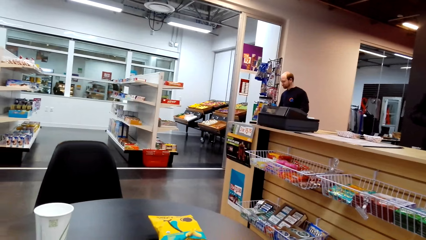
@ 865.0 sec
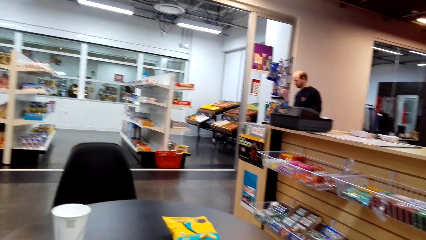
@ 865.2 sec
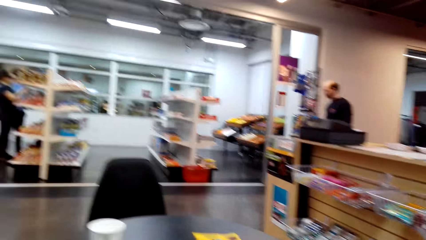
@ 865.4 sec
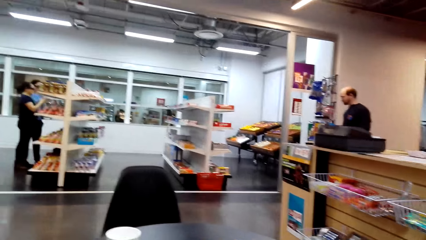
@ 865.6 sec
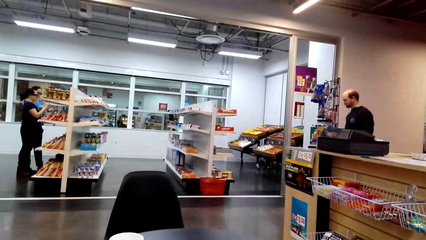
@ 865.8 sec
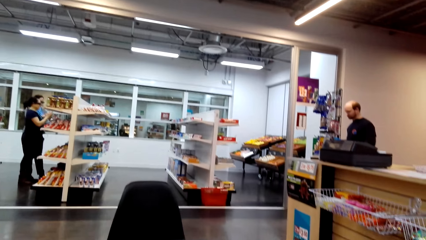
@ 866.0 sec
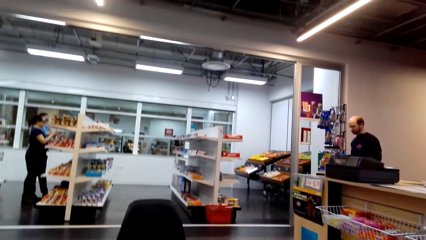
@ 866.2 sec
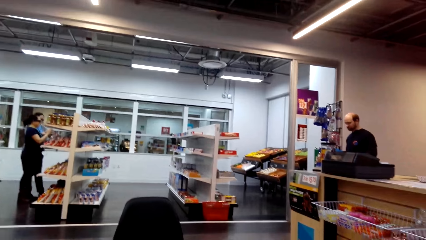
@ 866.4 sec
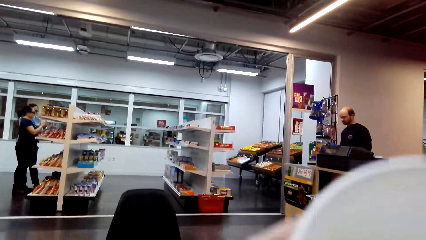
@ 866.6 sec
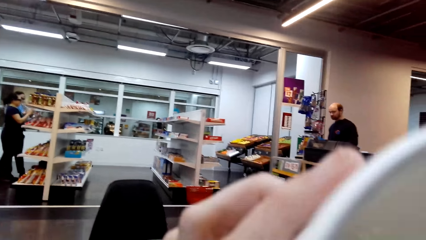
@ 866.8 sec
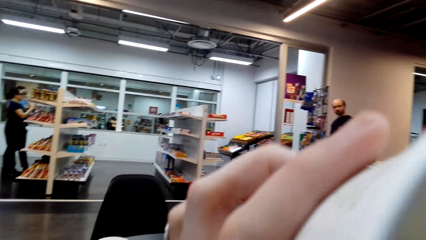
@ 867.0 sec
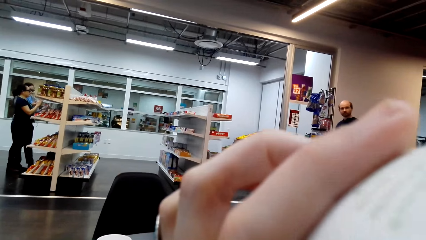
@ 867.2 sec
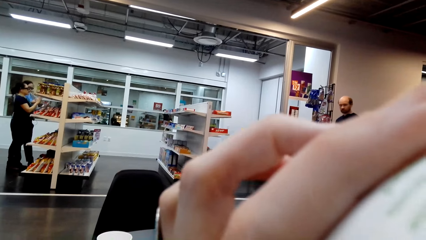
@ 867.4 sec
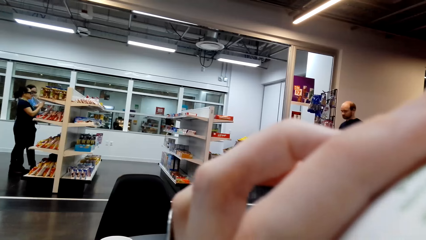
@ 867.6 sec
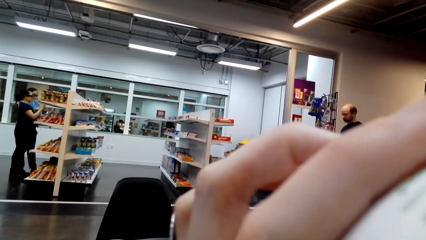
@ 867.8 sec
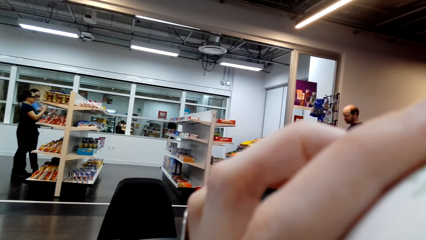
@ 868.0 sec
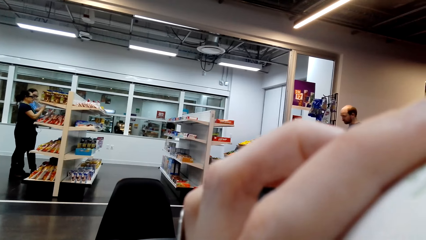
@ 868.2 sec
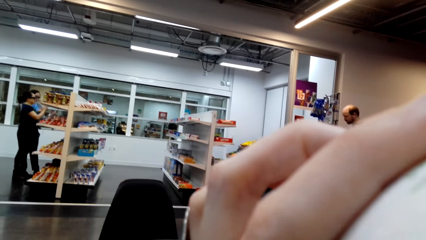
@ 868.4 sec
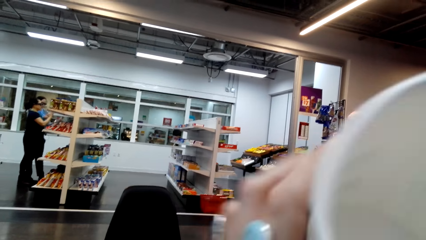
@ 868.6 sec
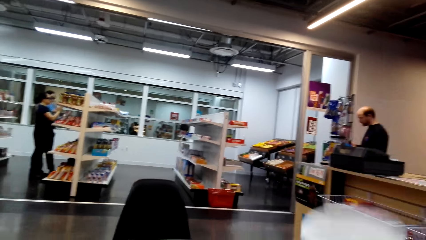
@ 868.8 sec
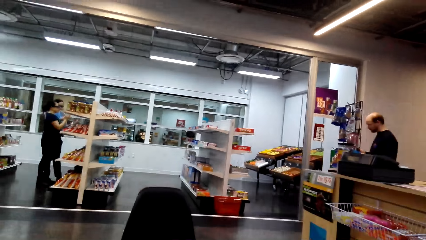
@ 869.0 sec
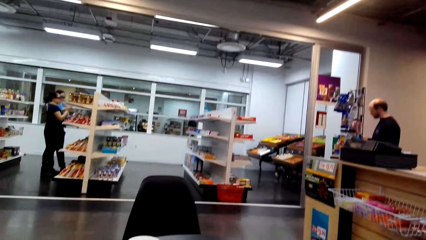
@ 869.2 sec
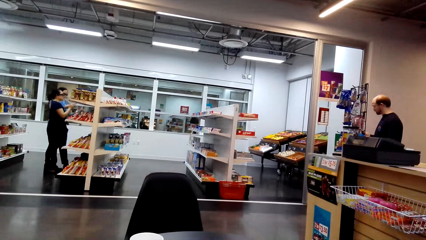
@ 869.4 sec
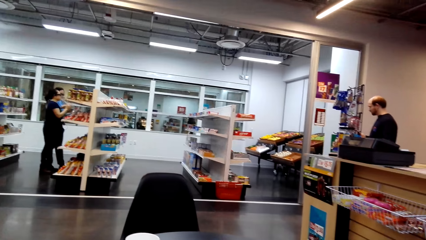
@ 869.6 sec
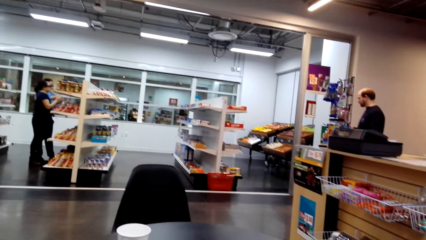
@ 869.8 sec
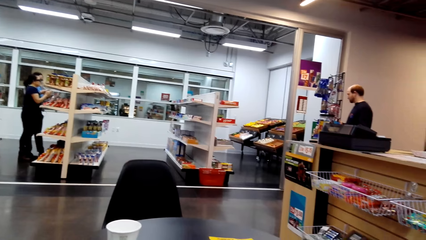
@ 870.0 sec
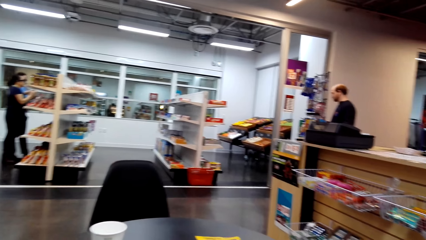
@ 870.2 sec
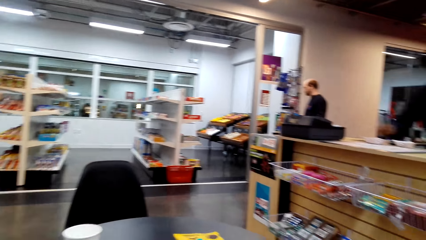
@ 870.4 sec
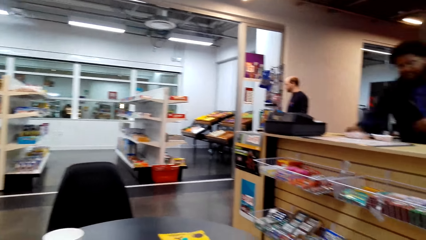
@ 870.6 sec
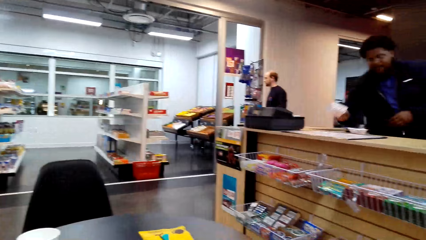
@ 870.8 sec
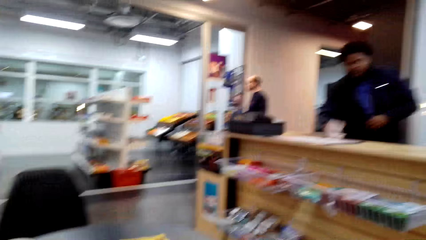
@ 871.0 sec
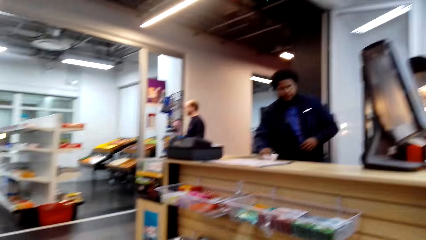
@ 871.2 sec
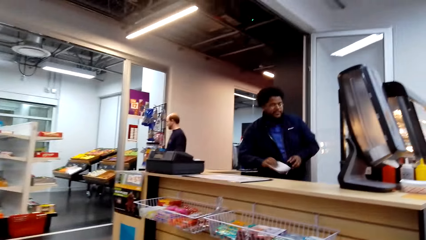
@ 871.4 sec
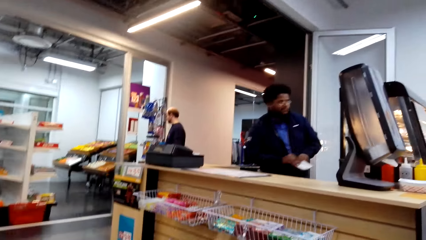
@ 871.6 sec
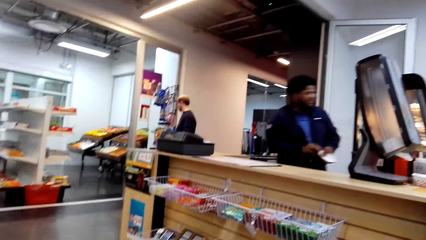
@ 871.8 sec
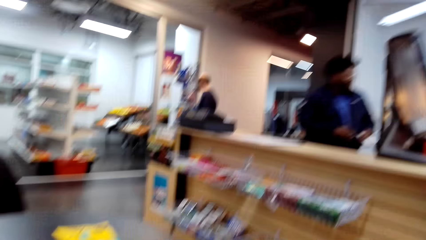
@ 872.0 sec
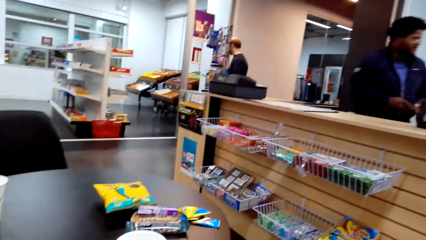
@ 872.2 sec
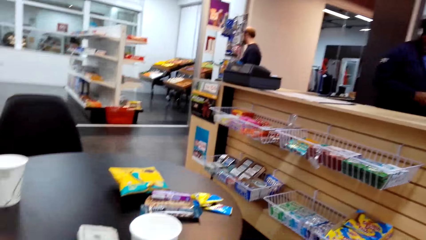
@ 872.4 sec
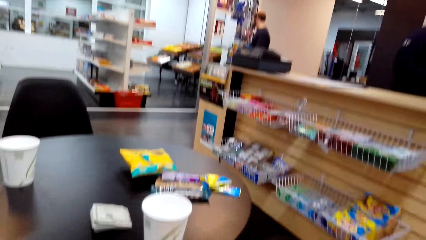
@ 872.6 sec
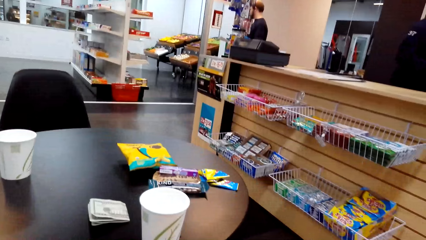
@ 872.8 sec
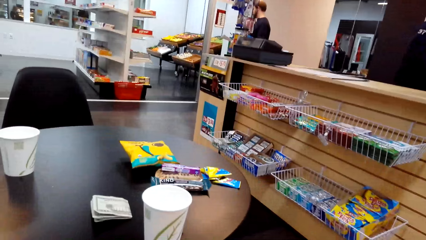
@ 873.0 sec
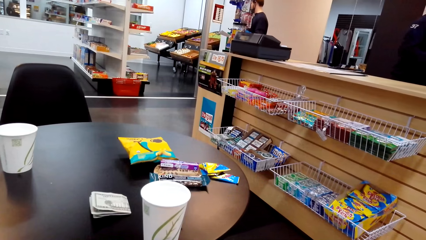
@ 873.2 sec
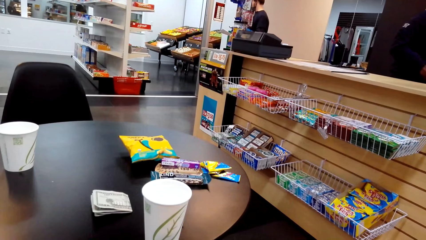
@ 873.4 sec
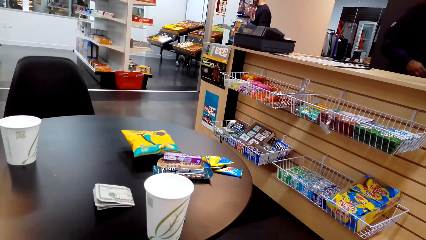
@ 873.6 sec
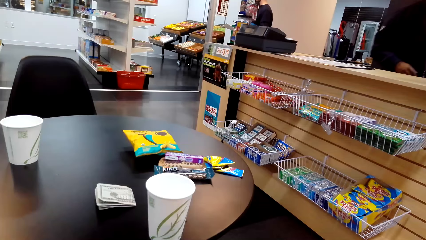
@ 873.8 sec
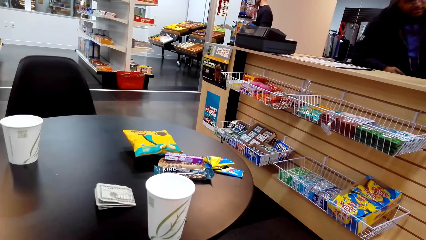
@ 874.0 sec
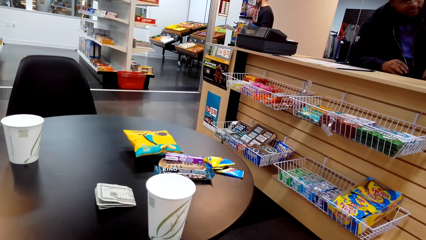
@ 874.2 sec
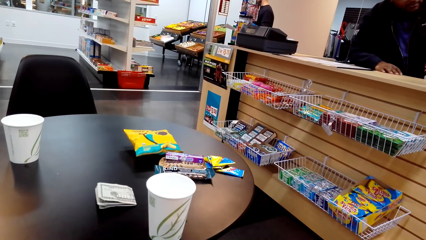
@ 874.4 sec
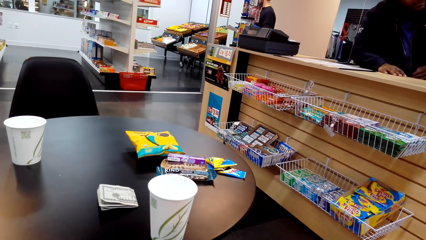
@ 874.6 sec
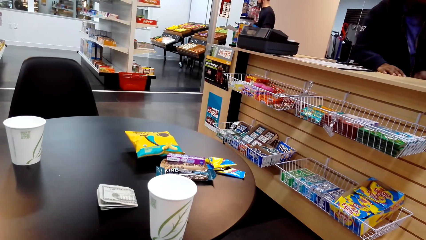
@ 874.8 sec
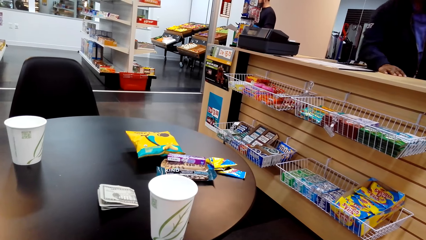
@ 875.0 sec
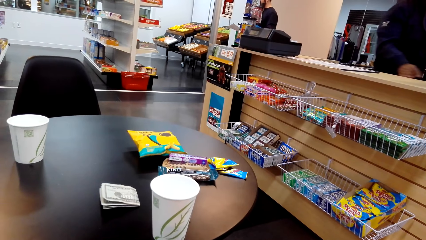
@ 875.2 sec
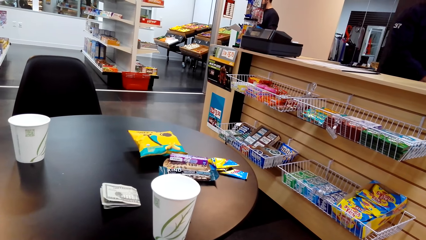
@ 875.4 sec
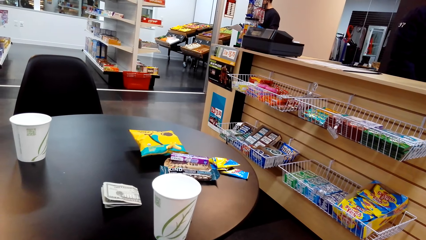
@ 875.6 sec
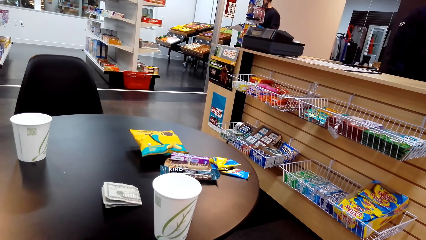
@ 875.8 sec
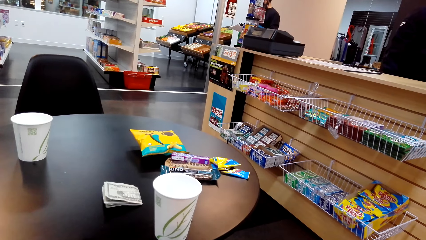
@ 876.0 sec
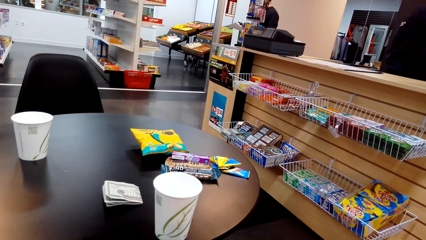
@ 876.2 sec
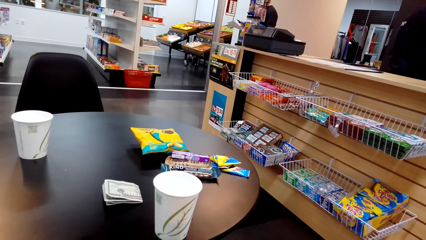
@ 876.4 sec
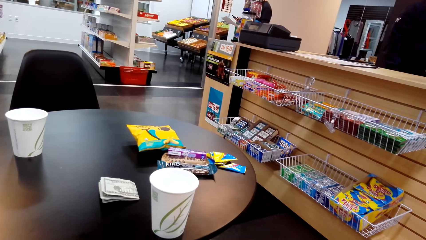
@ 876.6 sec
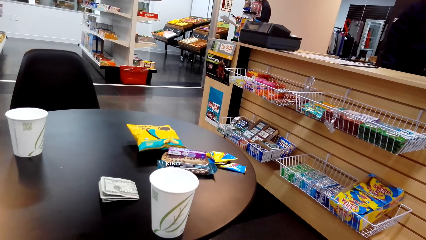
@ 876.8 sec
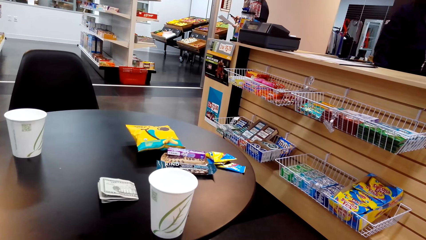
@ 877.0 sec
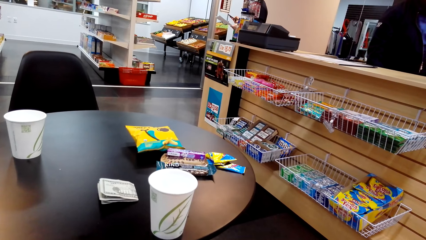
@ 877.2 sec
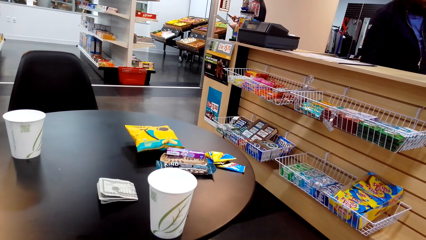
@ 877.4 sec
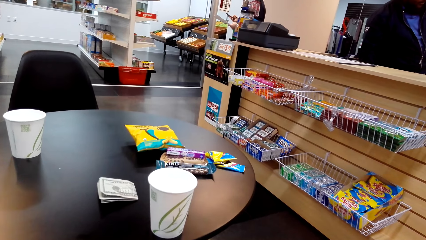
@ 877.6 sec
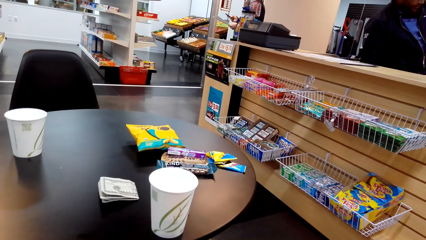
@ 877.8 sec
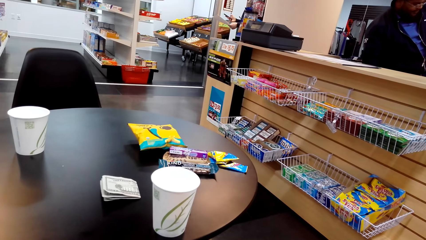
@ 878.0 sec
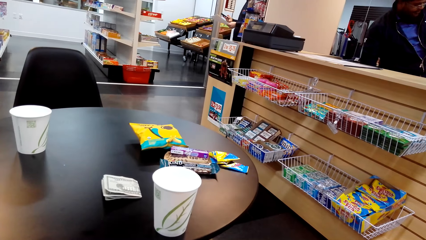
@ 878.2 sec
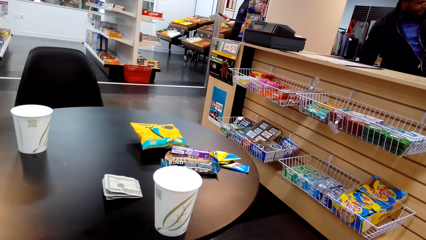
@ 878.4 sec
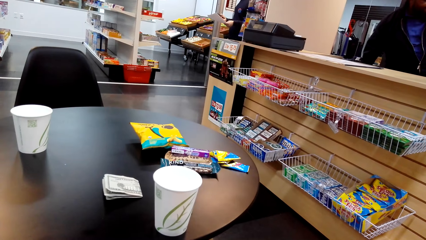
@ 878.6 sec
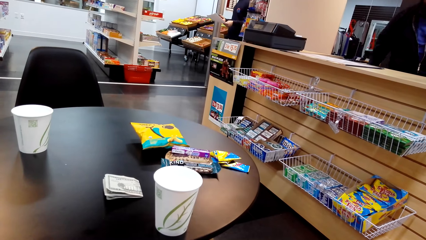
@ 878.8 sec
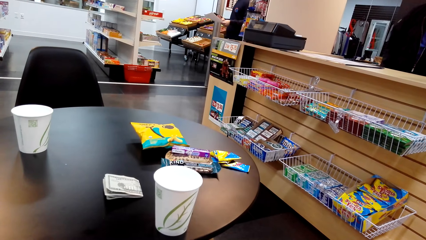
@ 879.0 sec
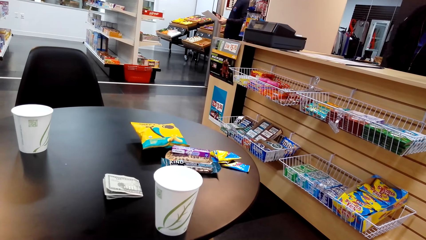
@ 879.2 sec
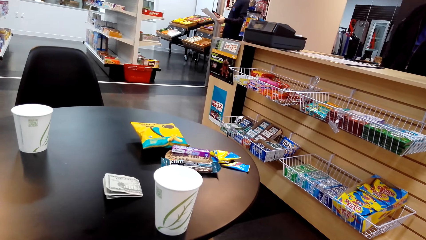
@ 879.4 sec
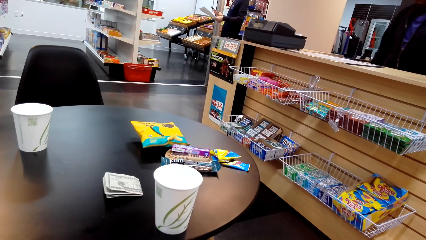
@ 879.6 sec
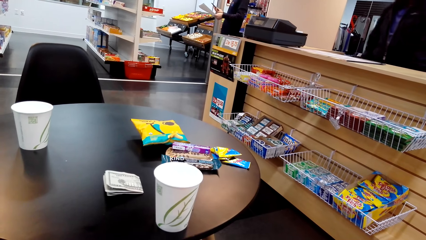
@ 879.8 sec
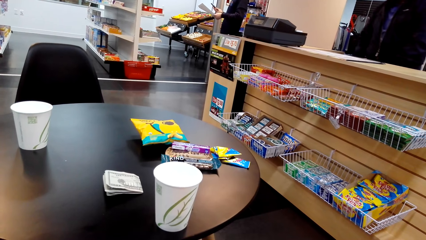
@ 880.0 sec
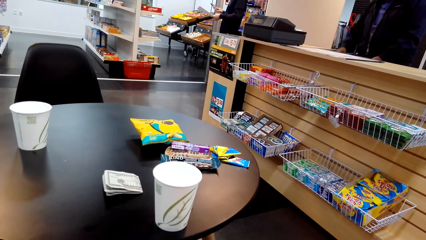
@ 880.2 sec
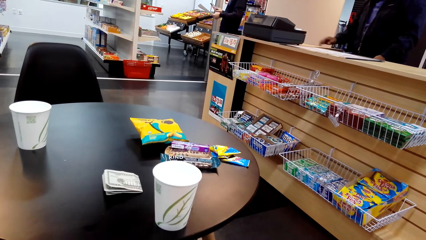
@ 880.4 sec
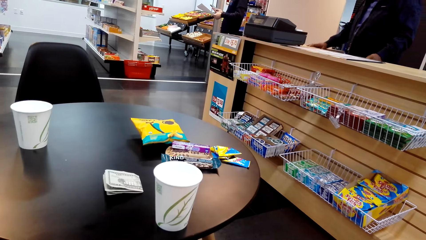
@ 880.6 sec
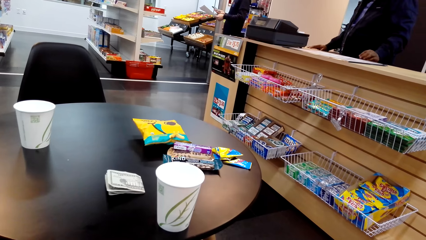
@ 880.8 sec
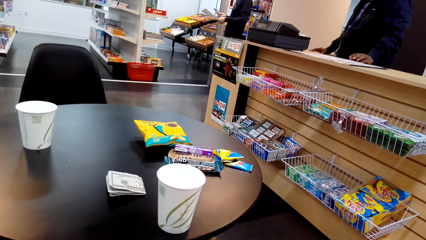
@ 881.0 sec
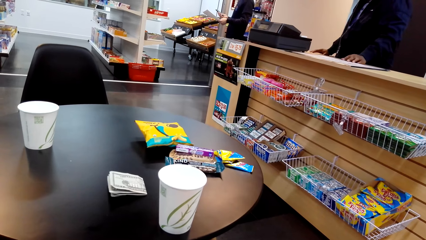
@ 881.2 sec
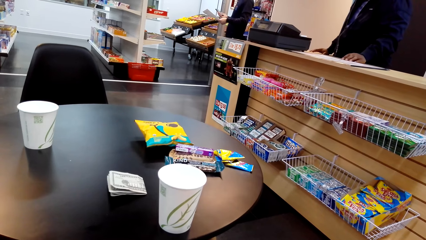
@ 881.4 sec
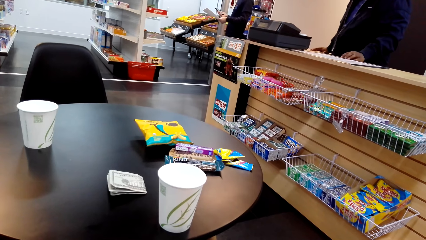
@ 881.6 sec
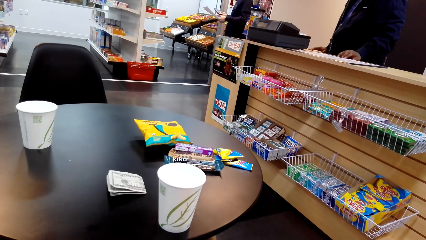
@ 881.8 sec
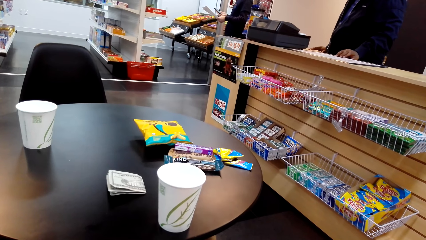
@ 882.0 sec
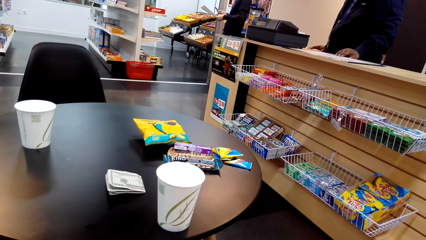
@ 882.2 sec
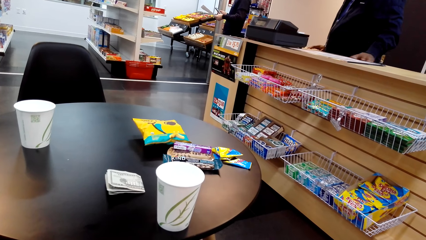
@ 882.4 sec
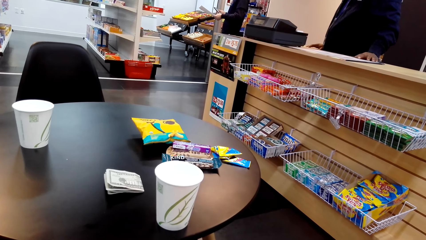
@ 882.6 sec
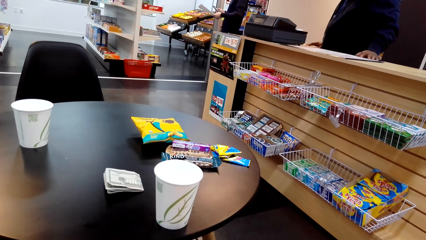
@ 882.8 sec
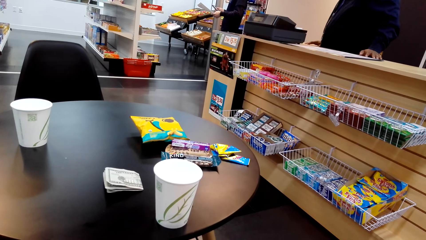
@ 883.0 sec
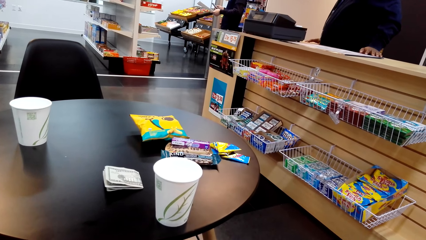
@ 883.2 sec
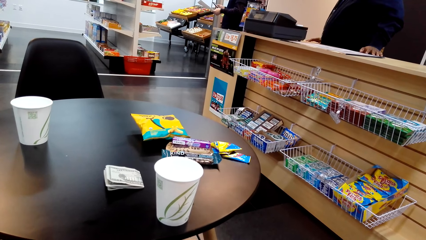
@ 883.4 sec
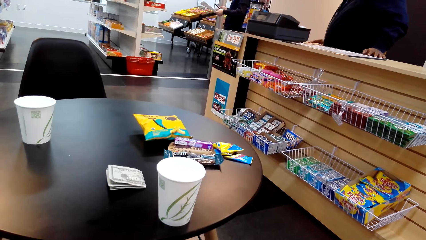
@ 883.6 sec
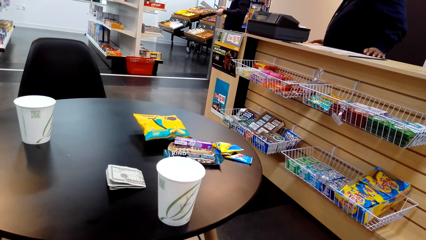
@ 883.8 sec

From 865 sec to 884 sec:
A person picks another tea burger. The camera wearer puts a cup of drink in the mouth. They pick a piece of paper. The person moves at the counter.
